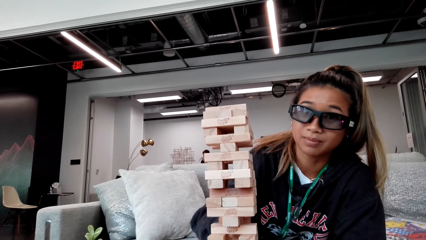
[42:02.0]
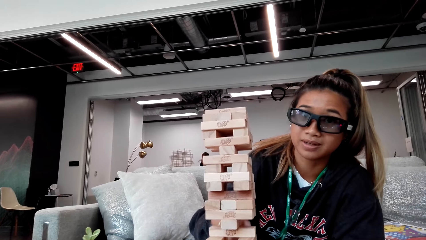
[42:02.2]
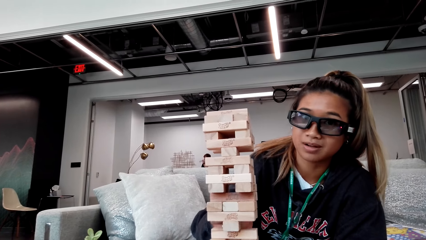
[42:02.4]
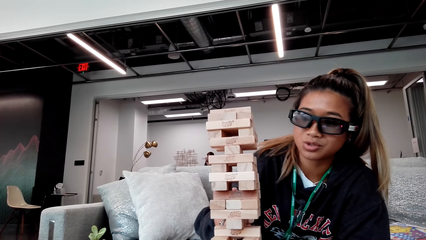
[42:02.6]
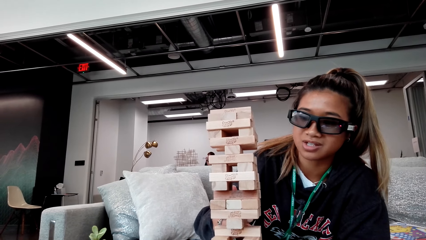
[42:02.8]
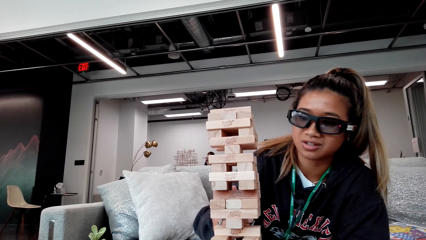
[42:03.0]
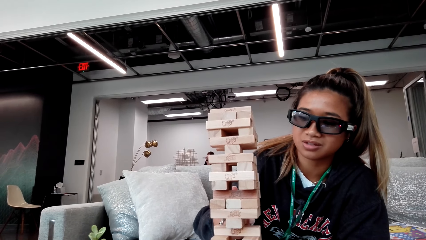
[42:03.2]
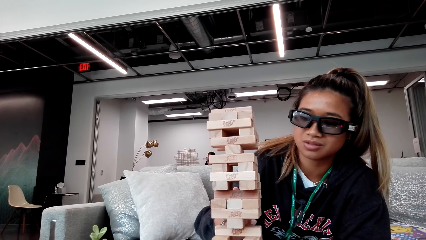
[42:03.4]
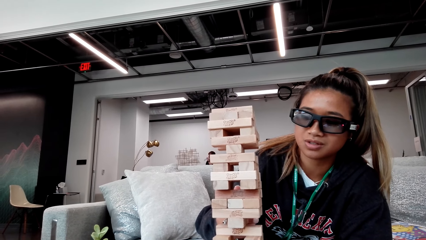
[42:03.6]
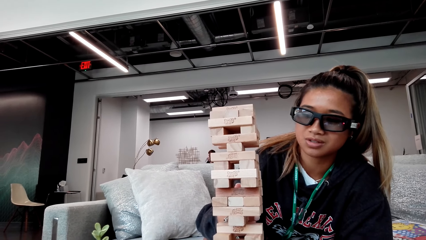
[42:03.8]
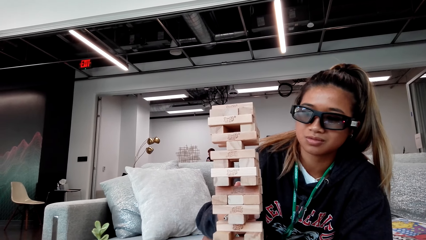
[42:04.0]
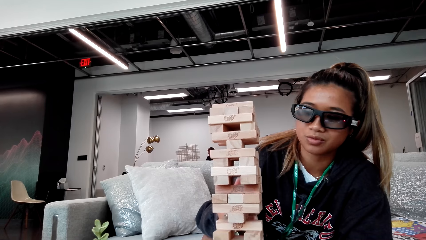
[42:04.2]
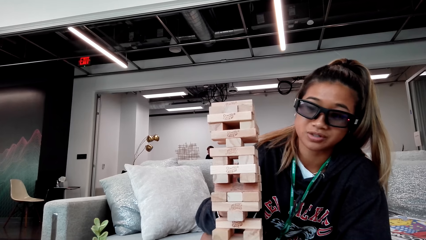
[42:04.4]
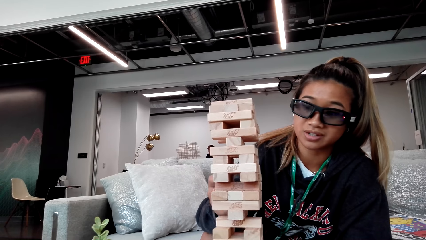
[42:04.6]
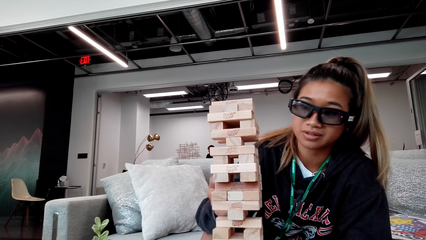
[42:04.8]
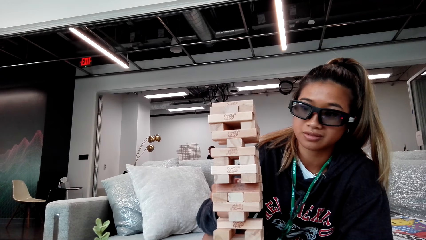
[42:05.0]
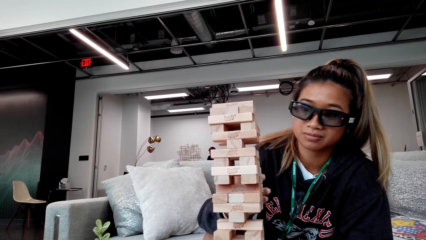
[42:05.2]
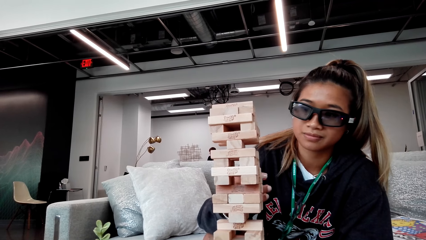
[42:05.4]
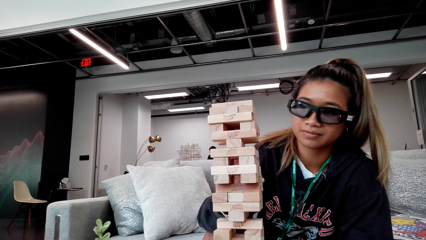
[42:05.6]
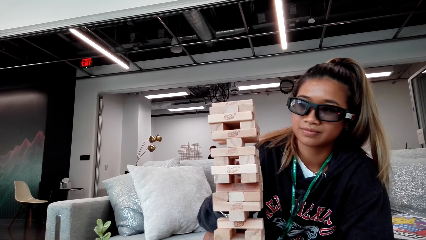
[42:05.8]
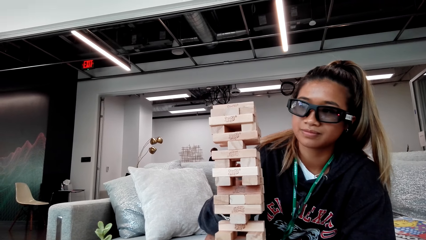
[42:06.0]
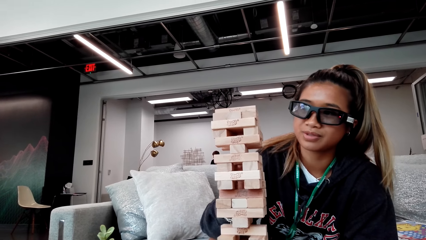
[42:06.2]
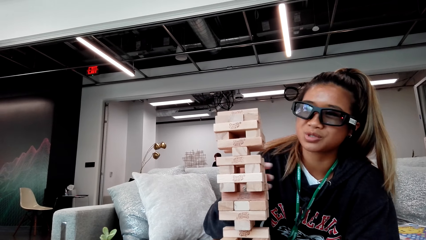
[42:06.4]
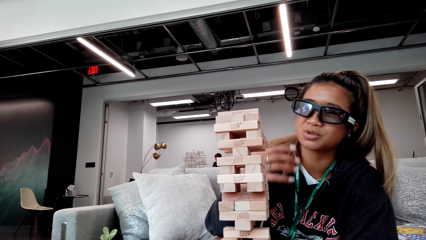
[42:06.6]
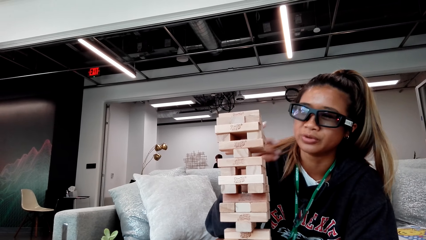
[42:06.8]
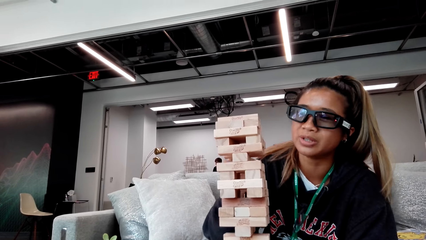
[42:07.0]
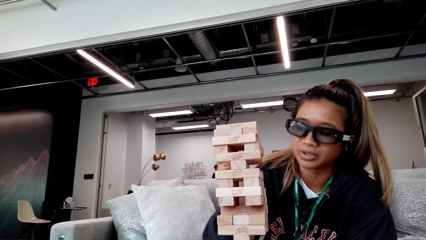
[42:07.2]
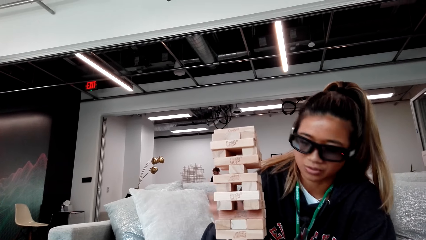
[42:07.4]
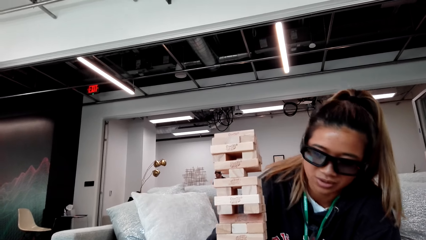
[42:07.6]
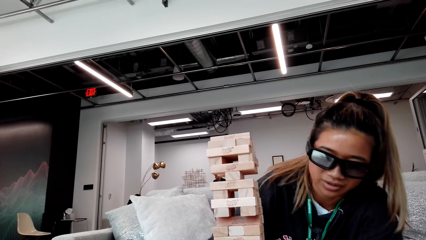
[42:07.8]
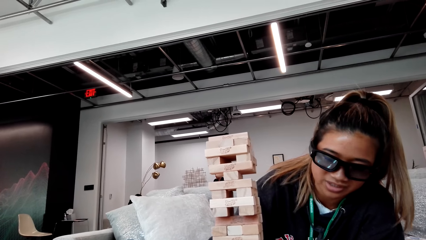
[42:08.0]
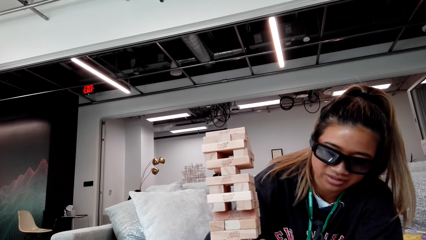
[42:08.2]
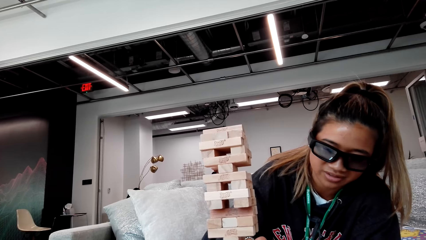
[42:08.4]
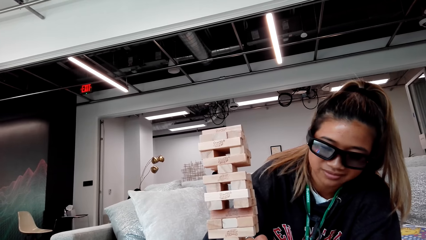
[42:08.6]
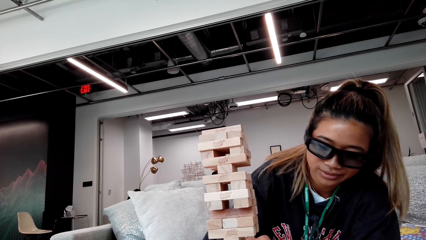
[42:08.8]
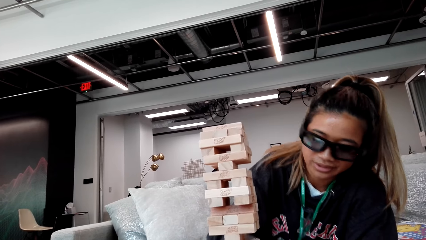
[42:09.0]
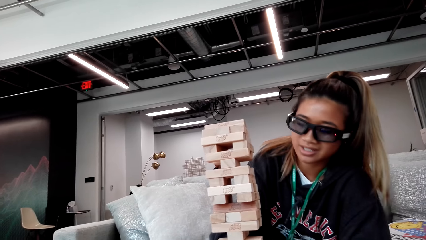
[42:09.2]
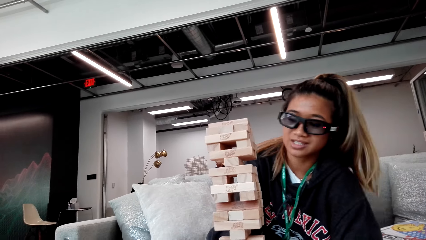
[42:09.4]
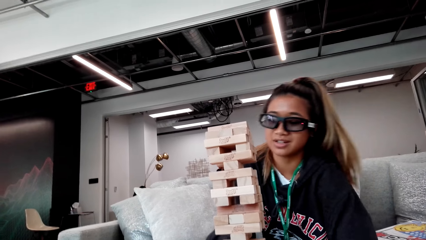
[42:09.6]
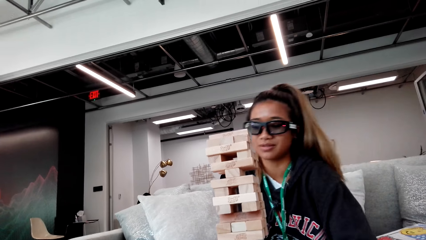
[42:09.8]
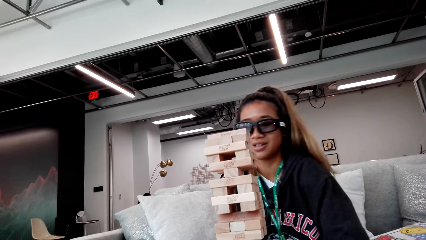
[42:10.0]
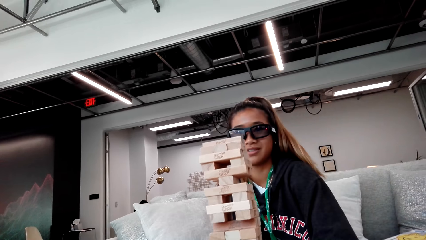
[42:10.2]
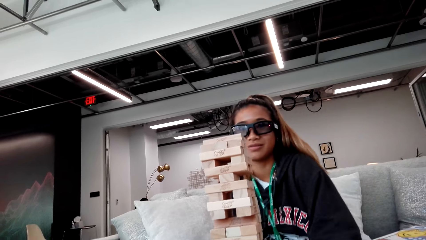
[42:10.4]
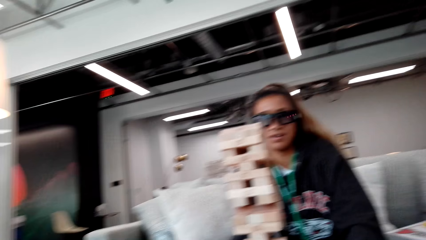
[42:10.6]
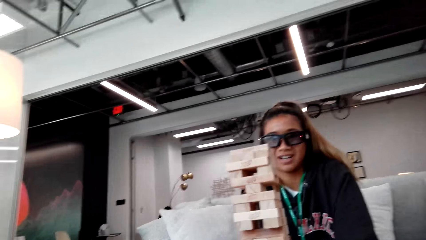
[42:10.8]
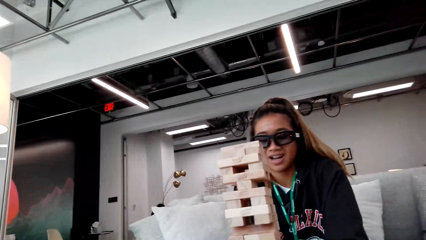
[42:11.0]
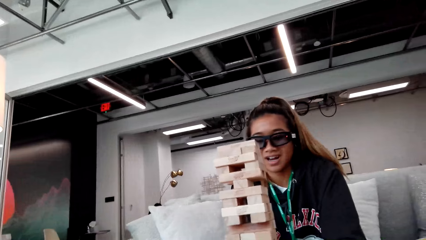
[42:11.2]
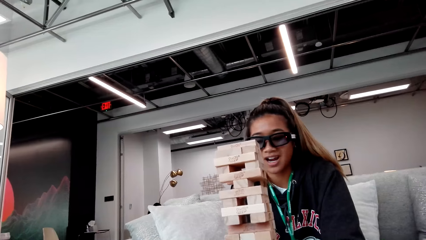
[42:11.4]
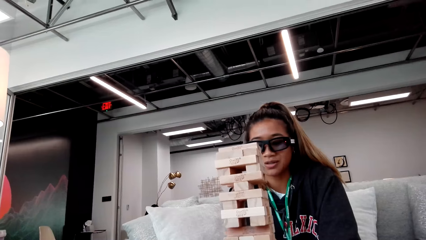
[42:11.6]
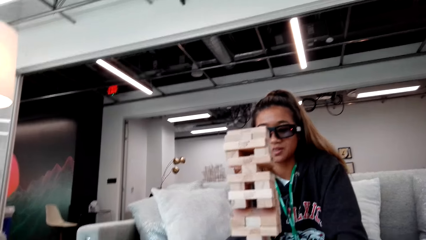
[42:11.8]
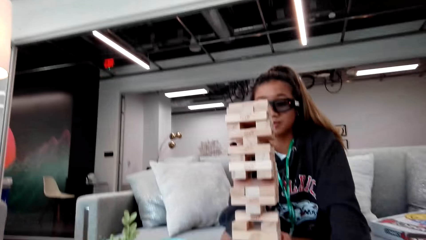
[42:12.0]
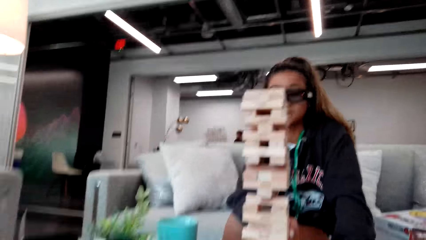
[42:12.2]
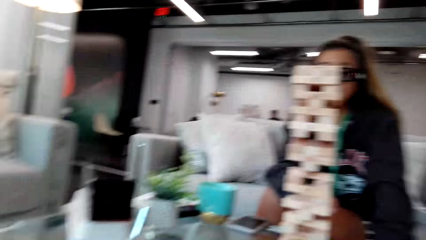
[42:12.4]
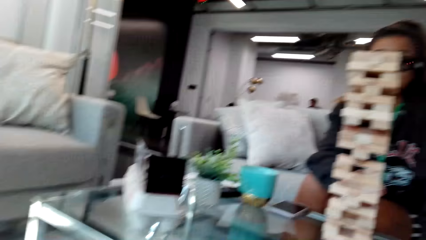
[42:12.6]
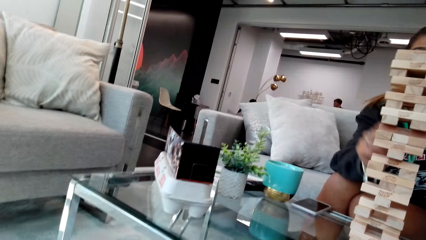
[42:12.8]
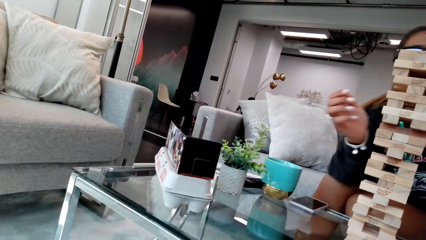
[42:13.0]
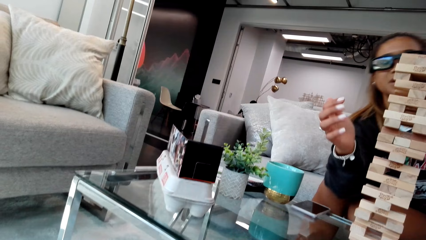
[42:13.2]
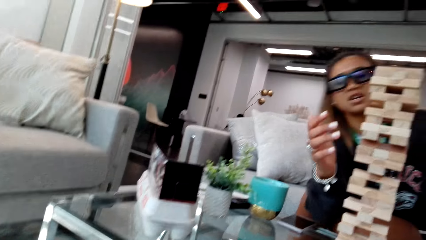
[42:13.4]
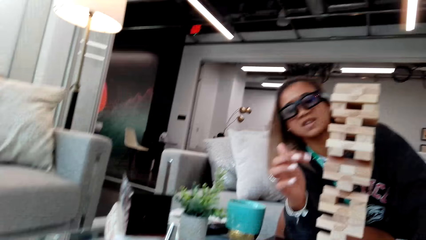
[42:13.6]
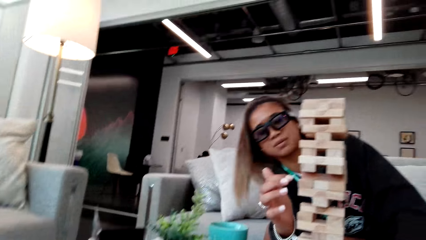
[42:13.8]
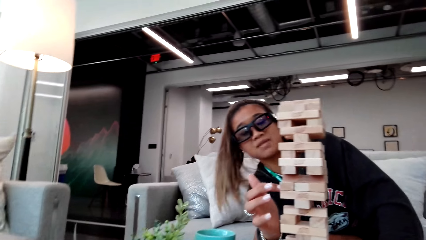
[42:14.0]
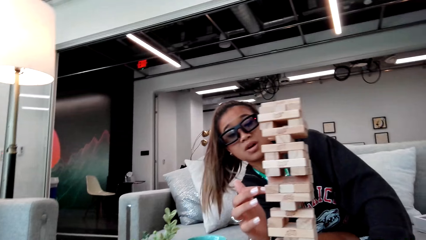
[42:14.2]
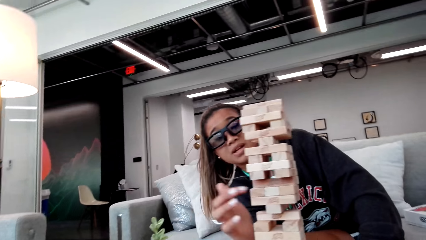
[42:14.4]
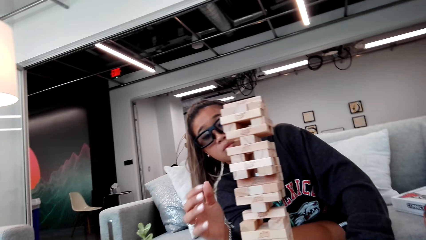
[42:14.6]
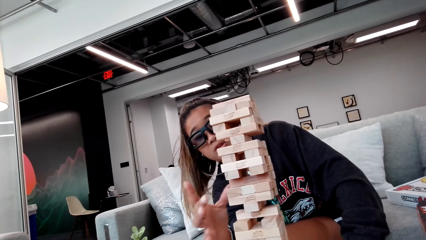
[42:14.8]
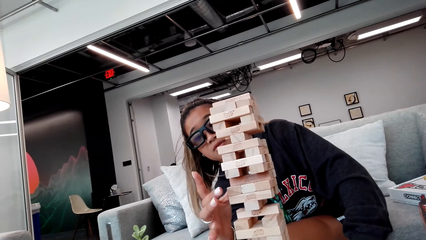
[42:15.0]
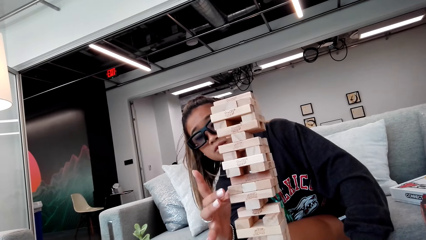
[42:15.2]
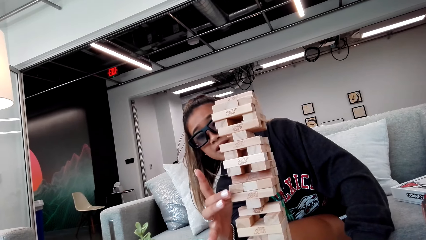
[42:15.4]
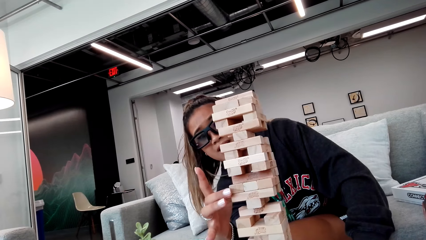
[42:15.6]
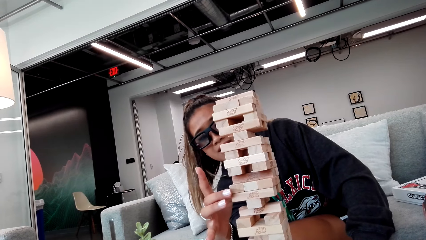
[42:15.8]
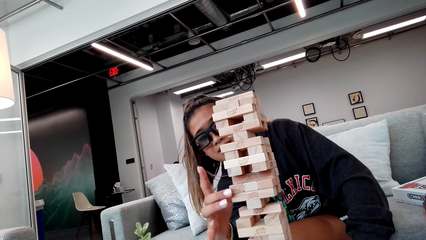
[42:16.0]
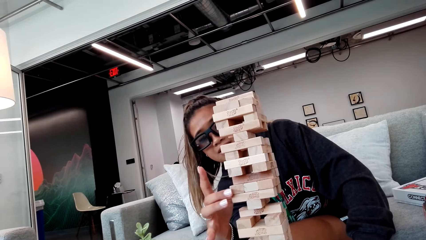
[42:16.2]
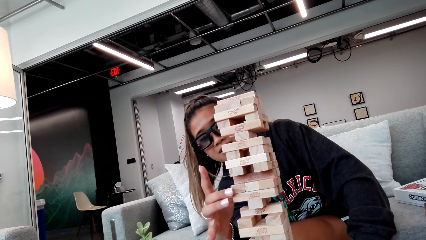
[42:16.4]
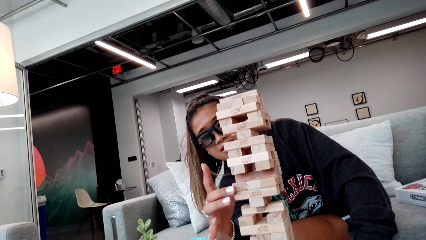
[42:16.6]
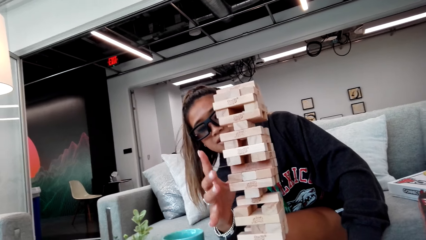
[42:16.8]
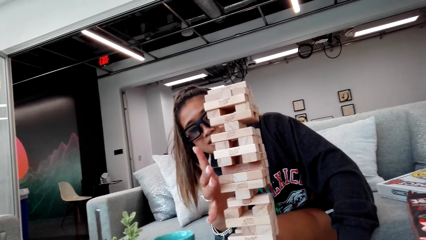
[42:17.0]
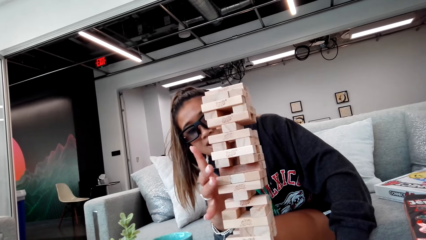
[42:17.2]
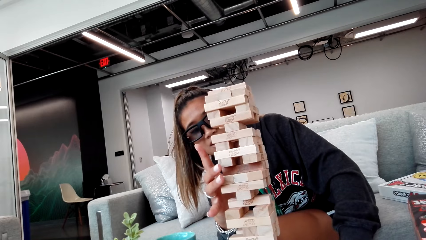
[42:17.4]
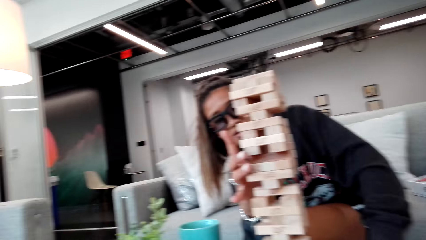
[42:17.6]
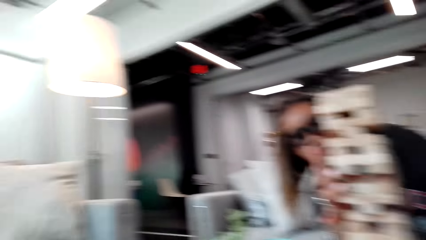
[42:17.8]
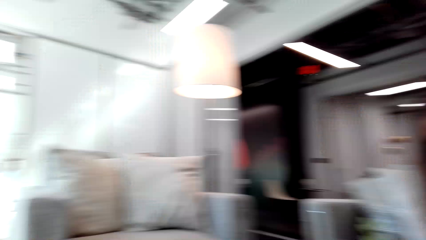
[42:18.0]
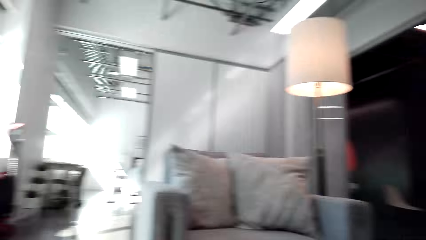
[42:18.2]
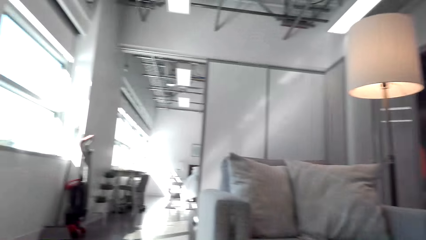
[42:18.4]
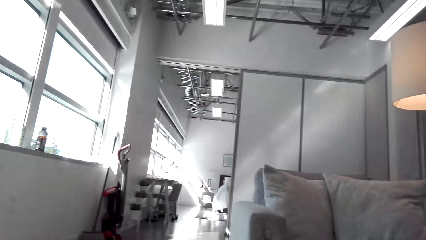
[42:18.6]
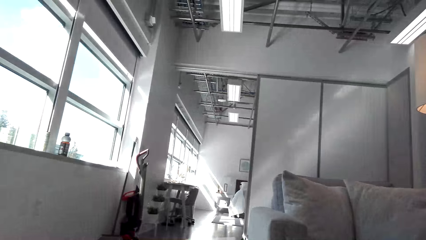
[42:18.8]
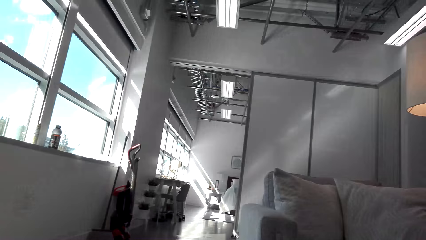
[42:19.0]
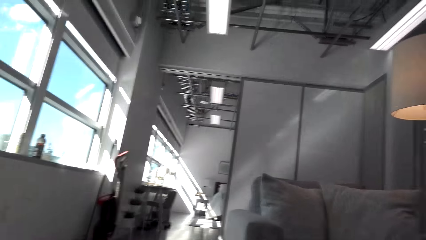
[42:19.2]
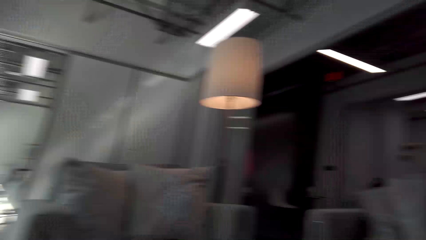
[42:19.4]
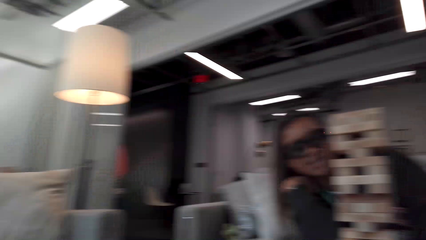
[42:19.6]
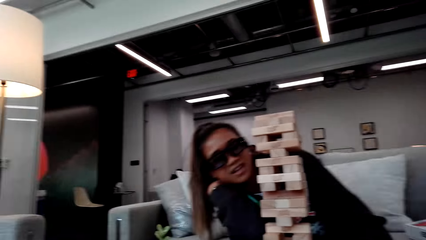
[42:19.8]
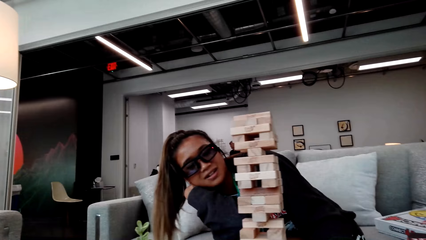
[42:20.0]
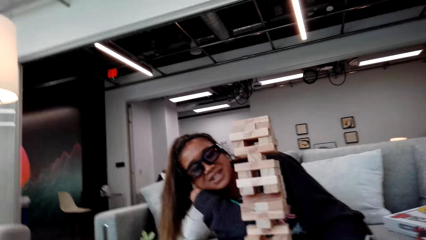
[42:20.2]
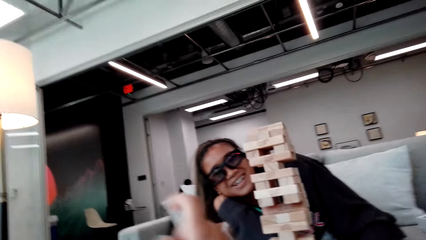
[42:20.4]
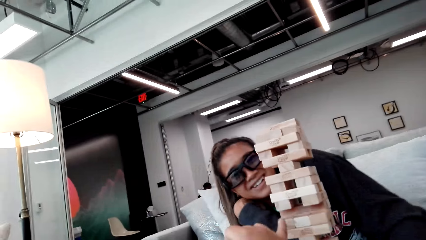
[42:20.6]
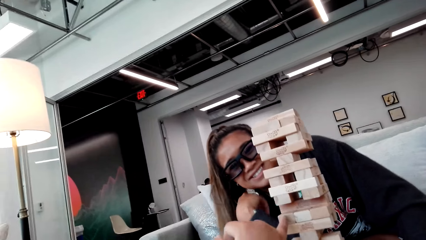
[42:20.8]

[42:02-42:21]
A person moves her hand. The camera wearer stares at the wooden blocks. They look around the house. The person touches the wooden blocks. The camera wearer looks around the house.
